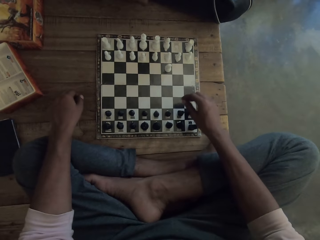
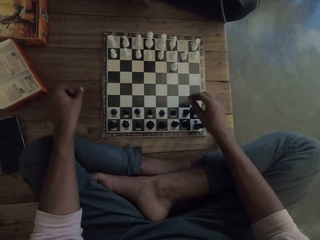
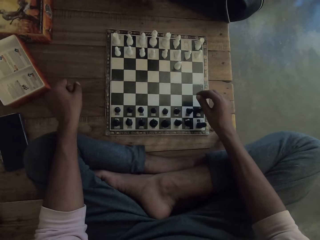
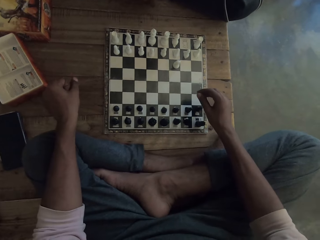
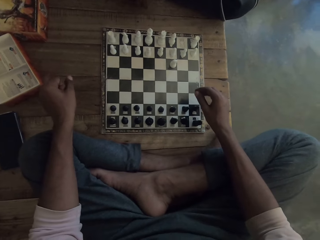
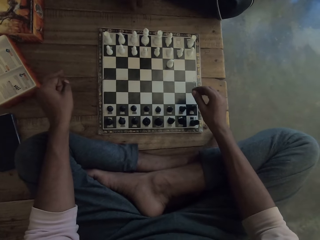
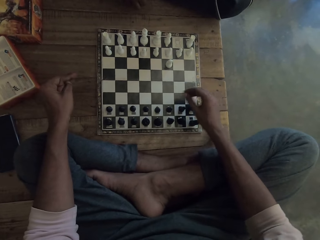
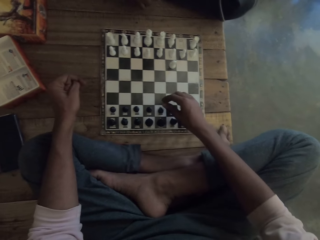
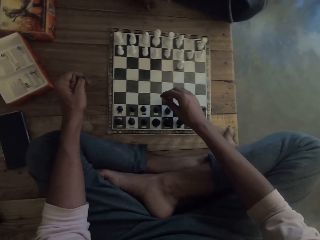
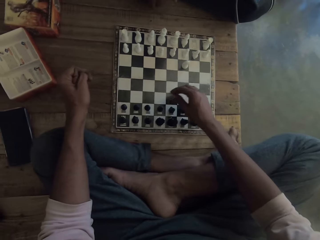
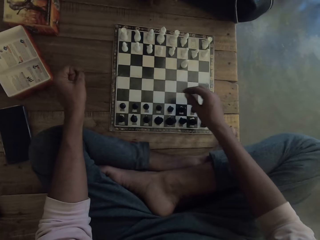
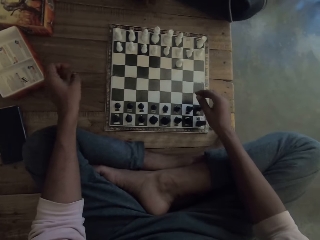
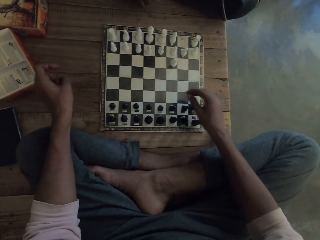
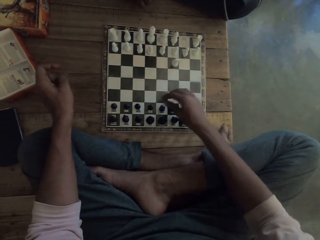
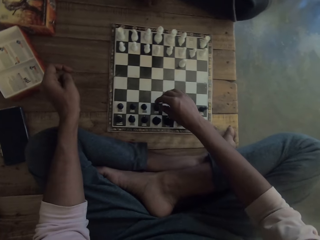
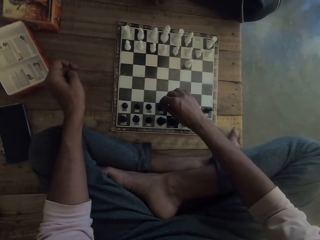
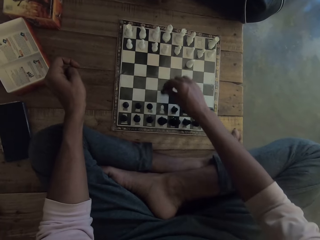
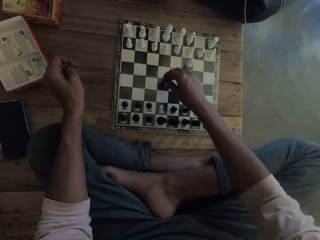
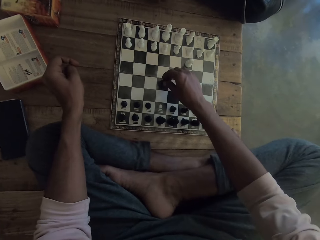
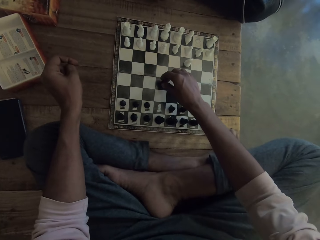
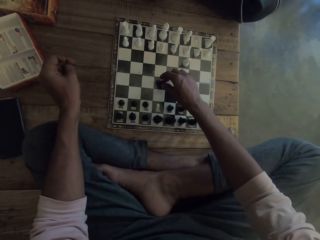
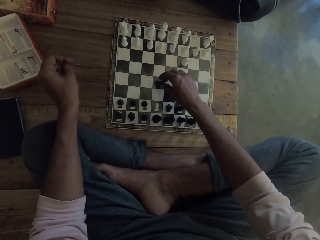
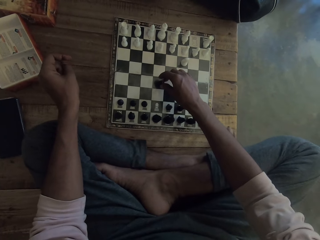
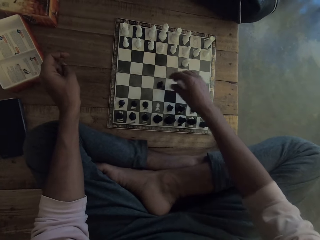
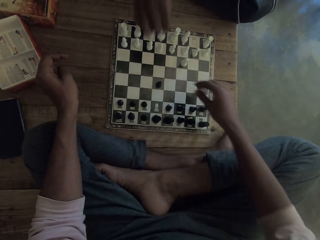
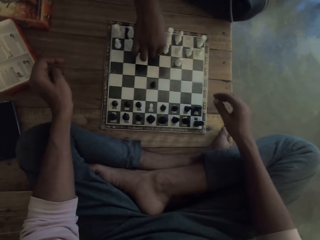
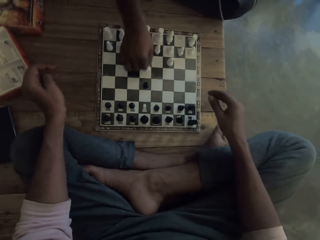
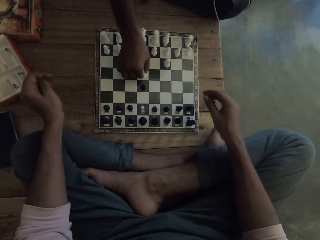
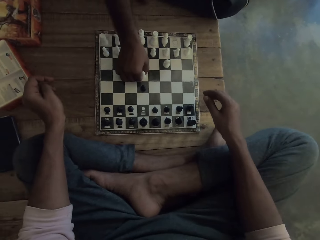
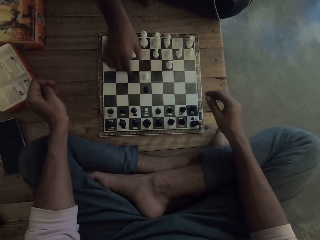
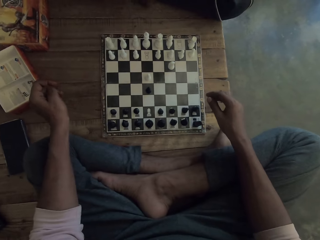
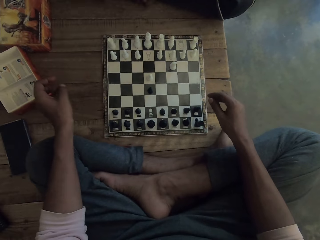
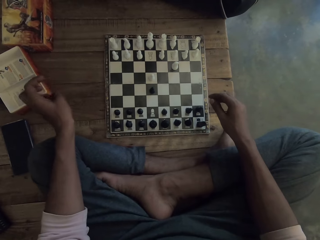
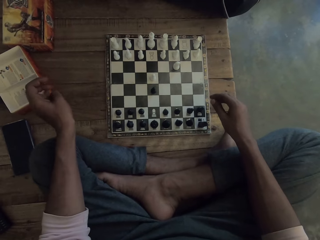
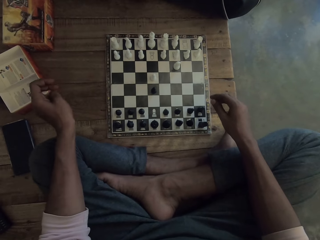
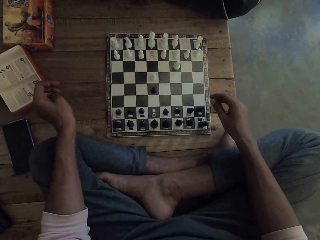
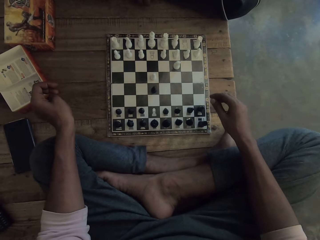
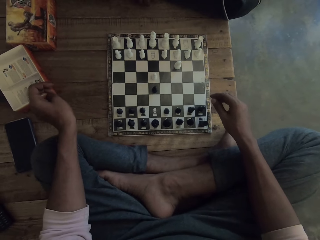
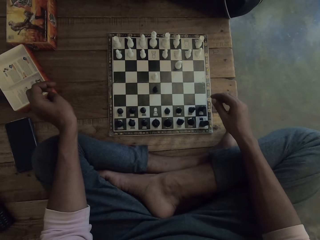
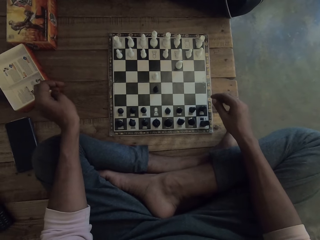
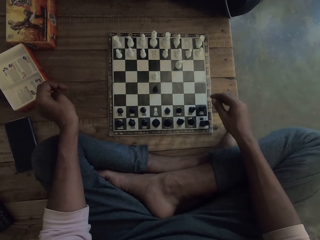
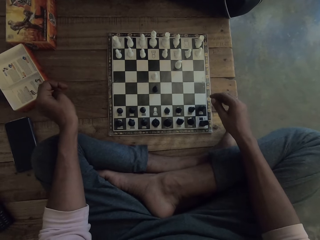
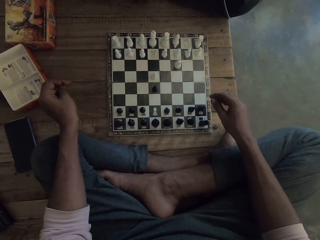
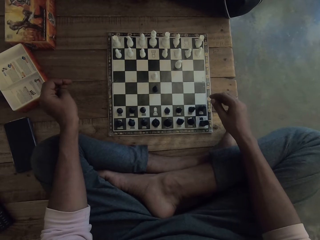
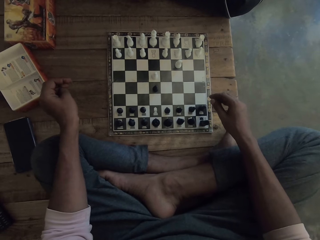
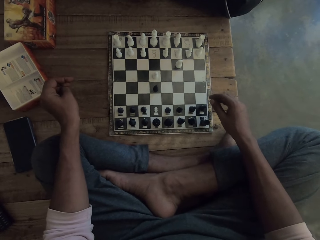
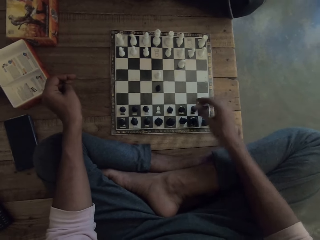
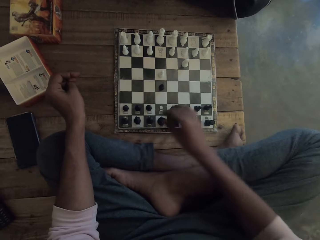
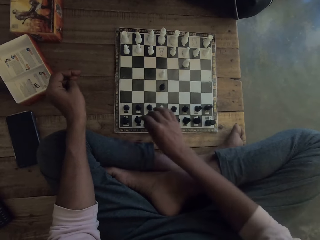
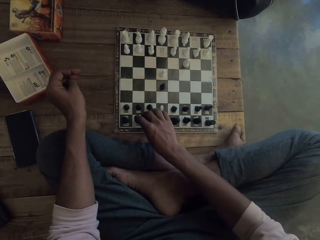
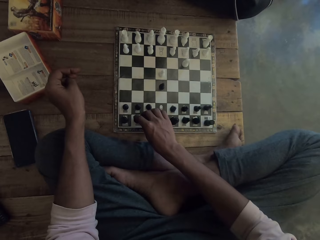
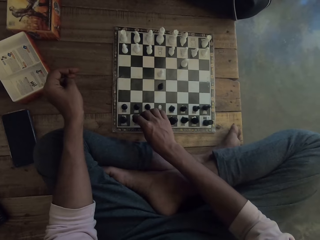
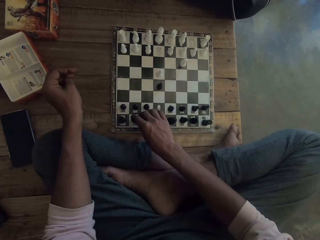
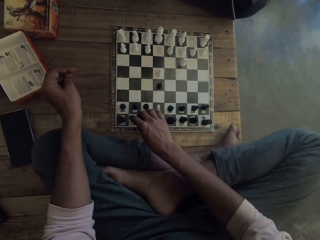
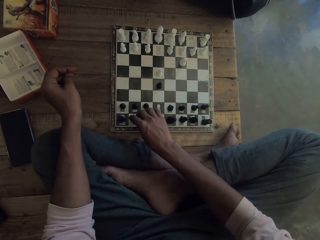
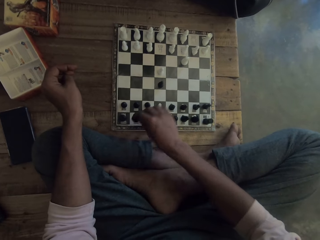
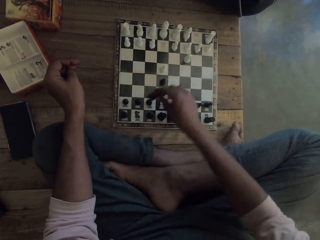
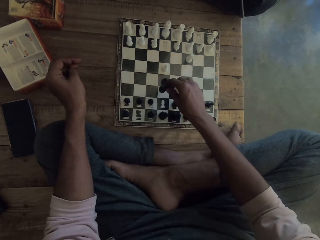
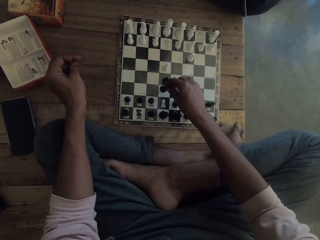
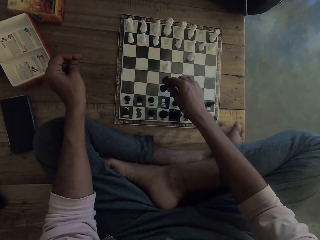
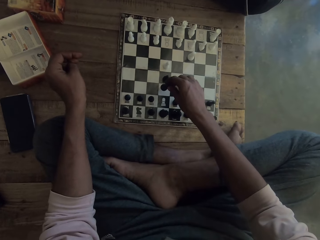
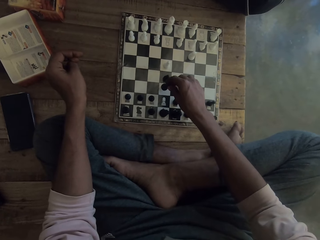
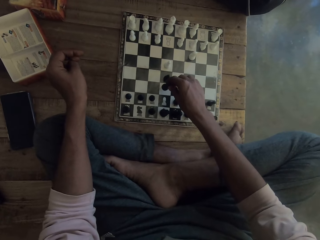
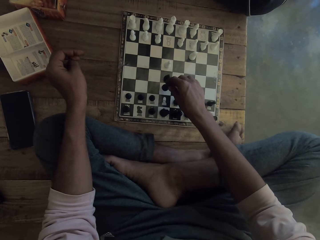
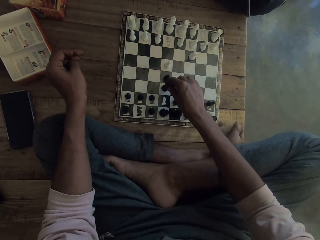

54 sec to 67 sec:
The camera wearer holds a piece of the chessboard and moves the piece forwards. They play chess with a man. The man plays the chess game. The camera wearer plays the chess game.

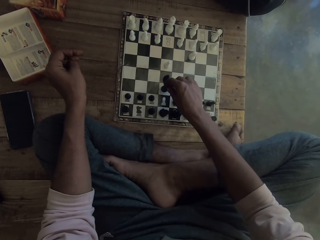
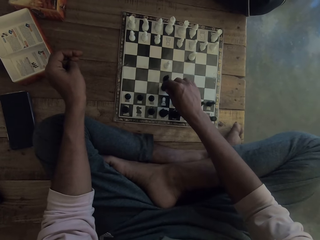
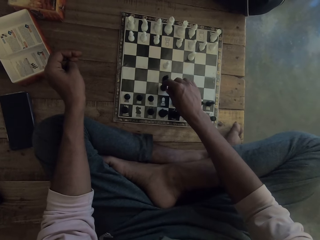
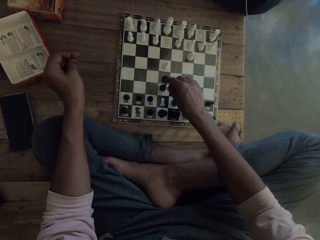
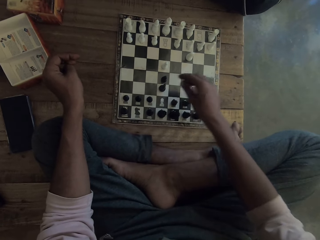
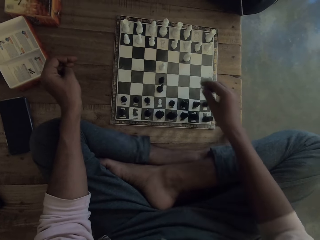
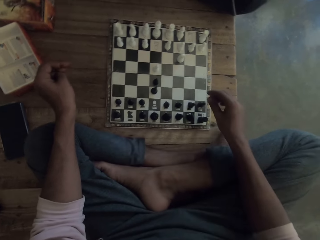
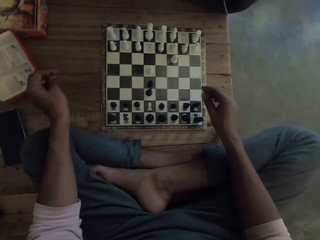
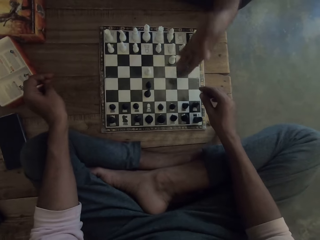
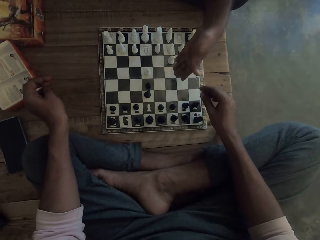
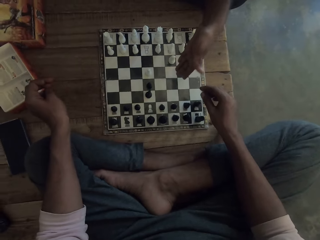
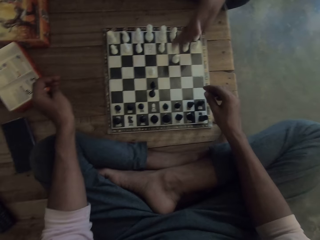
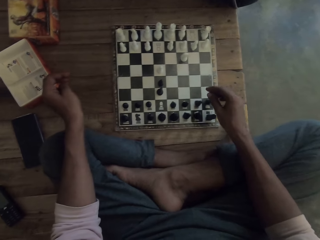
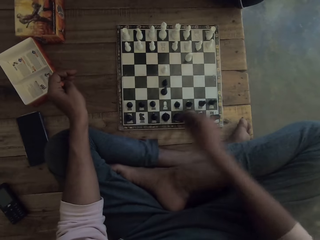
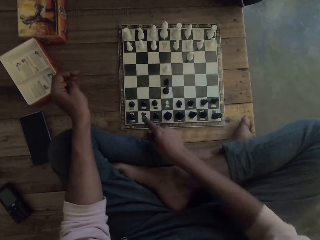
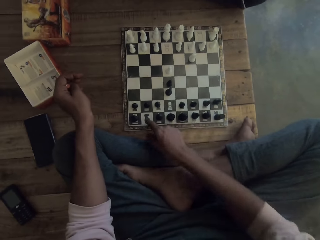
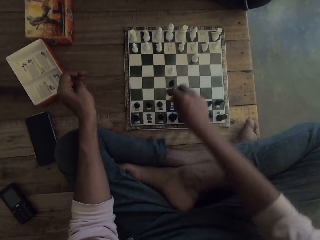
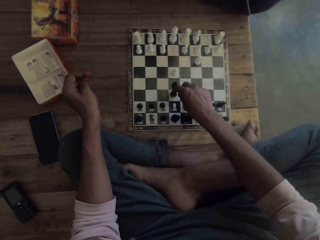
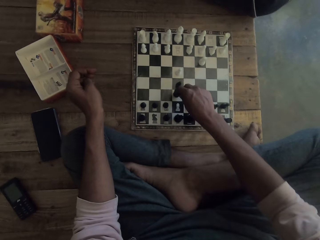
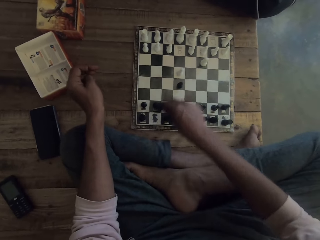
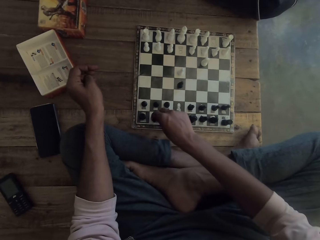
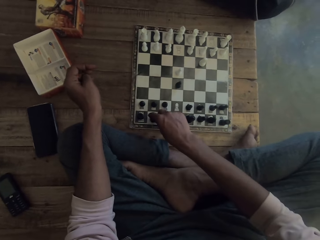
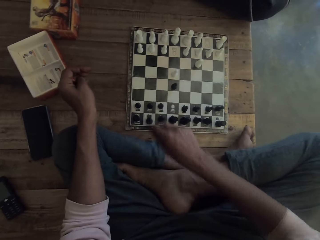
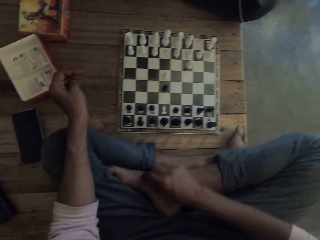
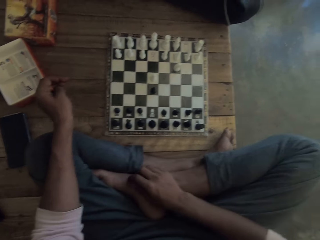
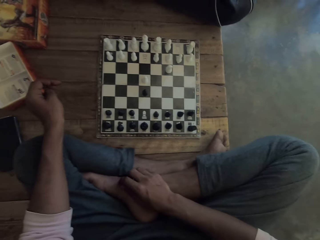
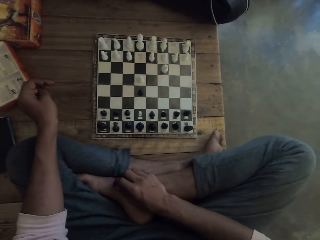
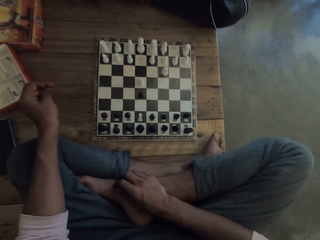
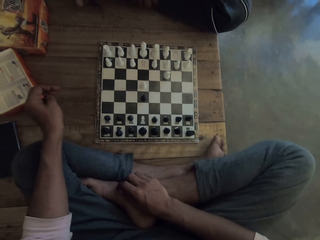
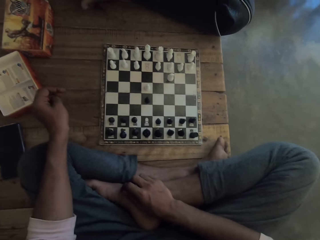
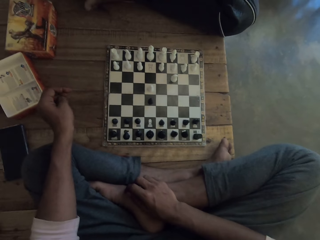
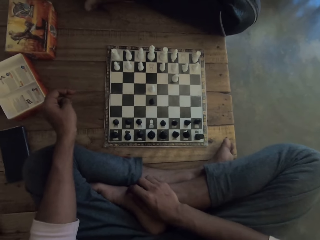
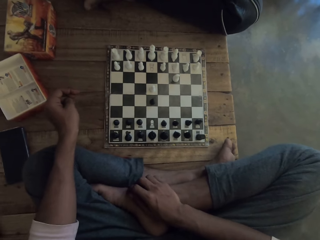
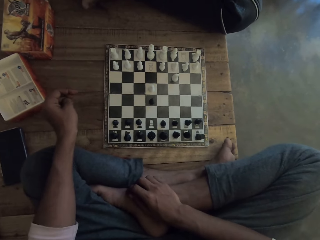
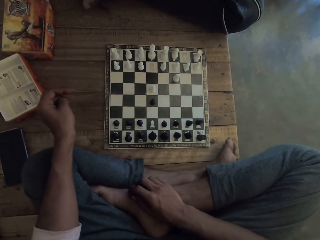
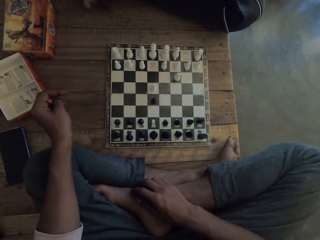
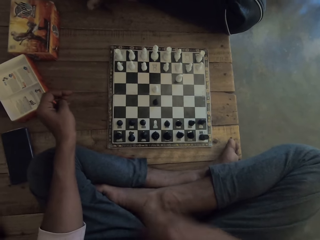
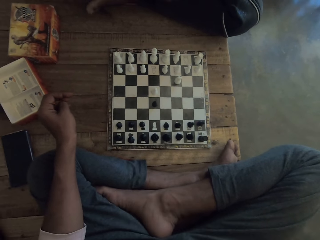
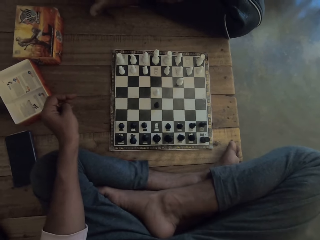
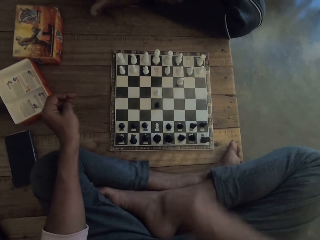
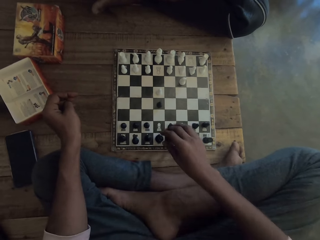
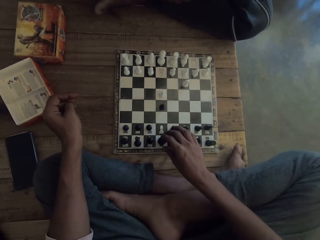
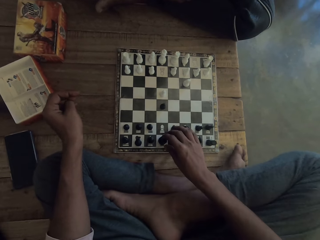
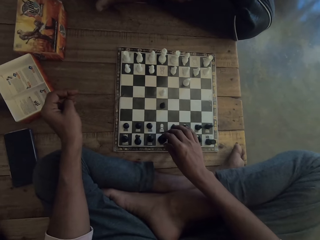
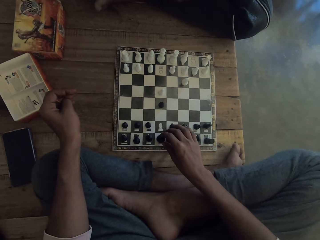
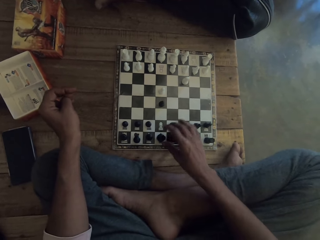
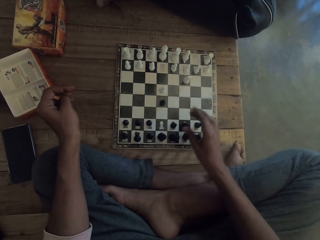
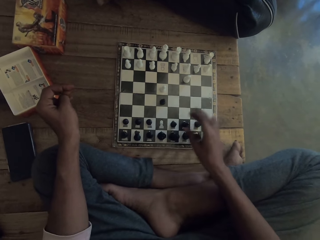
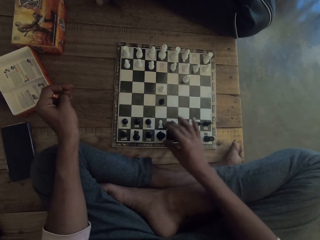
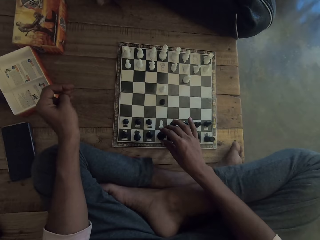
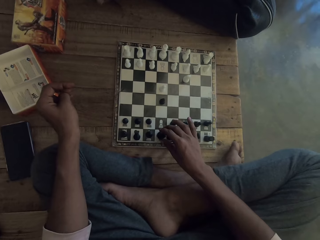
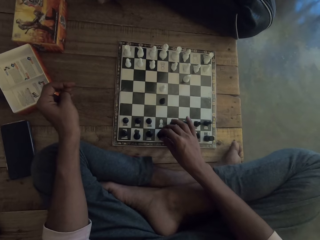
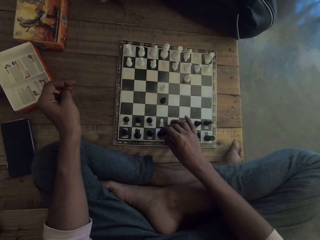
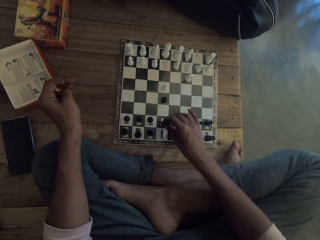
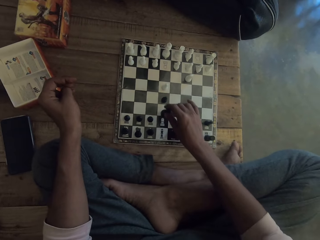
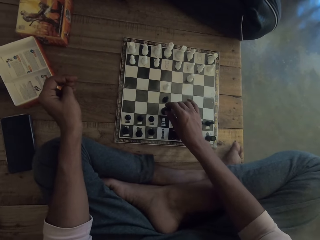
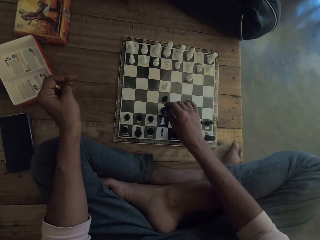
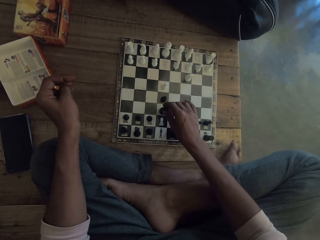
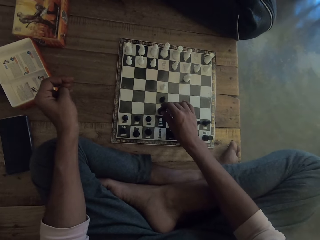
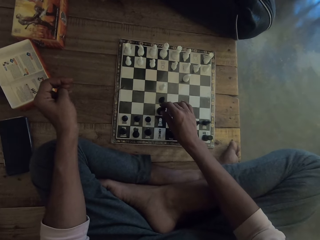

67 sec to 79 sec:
A man talks to the camera wearer and points at the chess board. The camera wearer returns the piece back to its original position. He plays a chess game. The man laughs. The camera wearer laughs at the man. He holds the piece with his hand and lets go of the piece. He plays the chess game and moves the piece forward.
